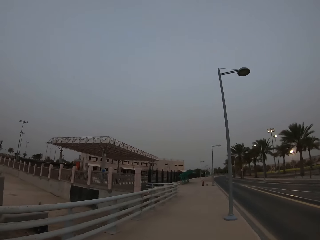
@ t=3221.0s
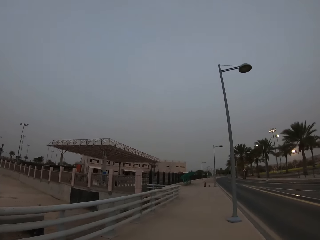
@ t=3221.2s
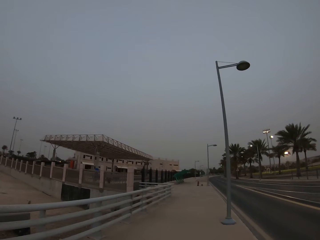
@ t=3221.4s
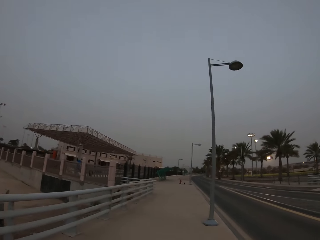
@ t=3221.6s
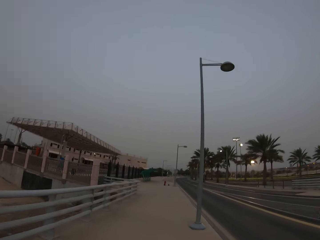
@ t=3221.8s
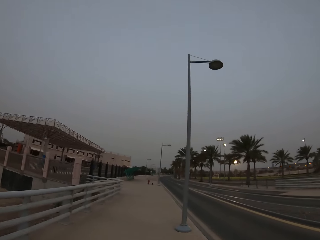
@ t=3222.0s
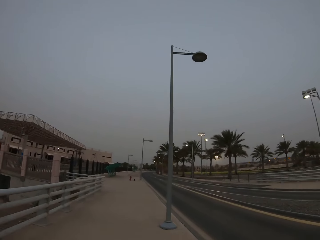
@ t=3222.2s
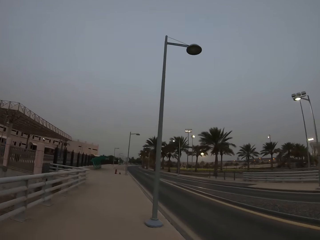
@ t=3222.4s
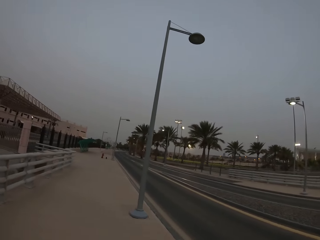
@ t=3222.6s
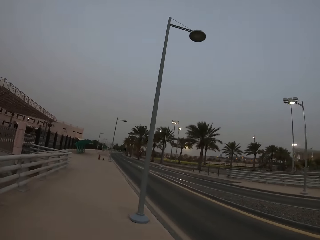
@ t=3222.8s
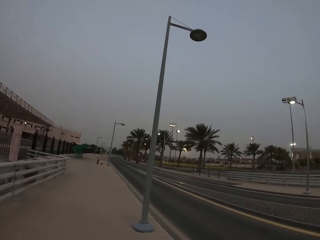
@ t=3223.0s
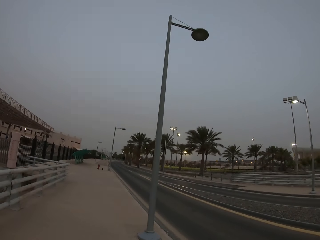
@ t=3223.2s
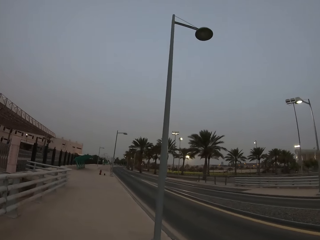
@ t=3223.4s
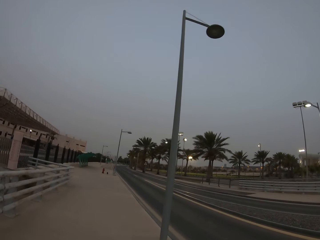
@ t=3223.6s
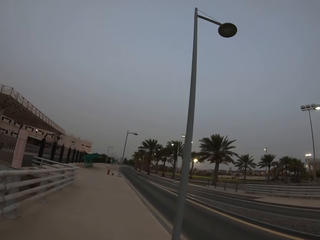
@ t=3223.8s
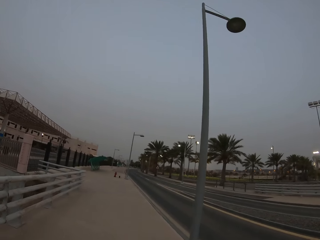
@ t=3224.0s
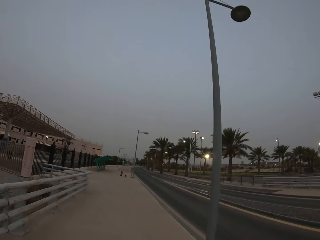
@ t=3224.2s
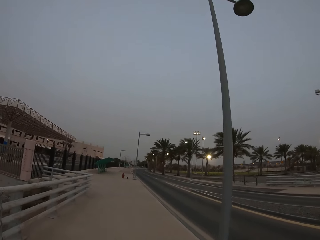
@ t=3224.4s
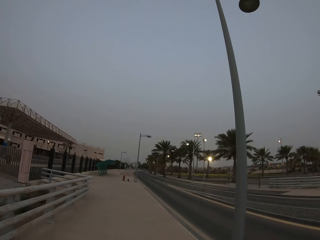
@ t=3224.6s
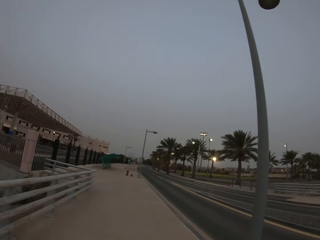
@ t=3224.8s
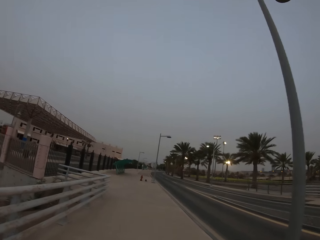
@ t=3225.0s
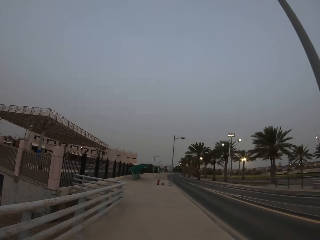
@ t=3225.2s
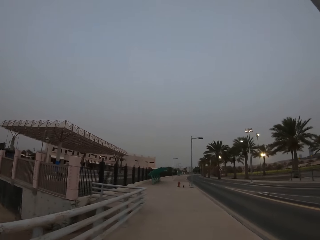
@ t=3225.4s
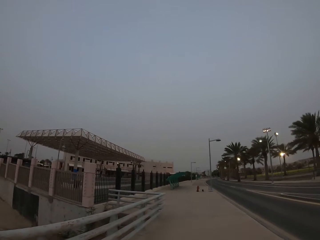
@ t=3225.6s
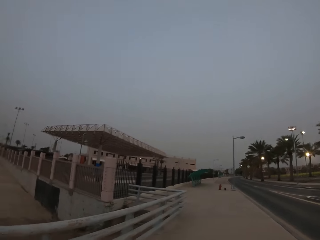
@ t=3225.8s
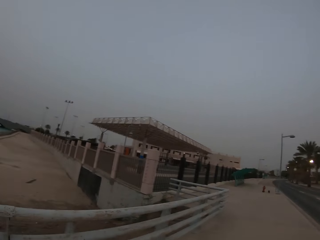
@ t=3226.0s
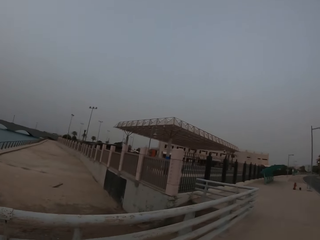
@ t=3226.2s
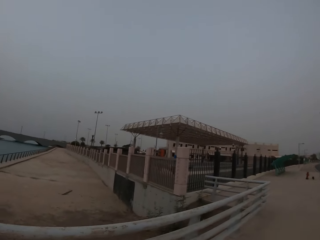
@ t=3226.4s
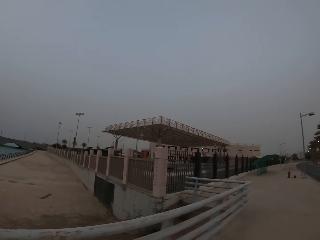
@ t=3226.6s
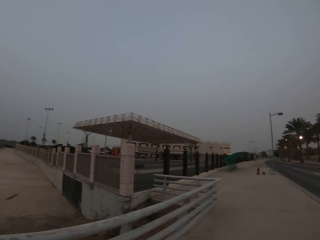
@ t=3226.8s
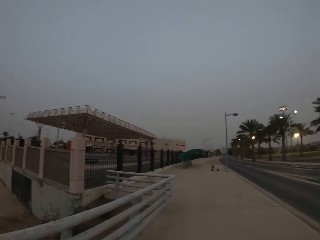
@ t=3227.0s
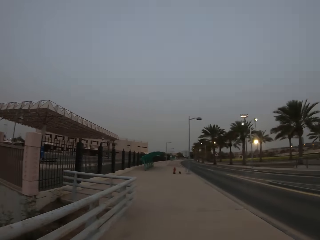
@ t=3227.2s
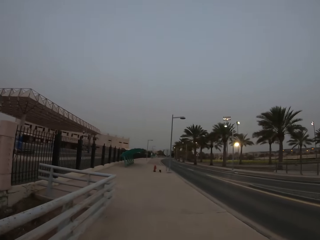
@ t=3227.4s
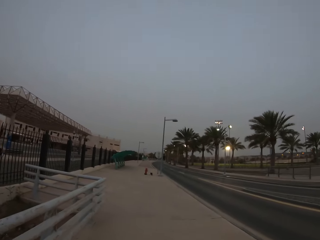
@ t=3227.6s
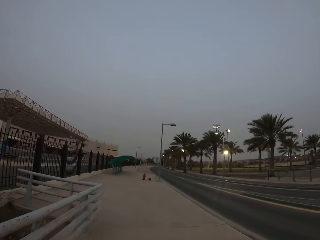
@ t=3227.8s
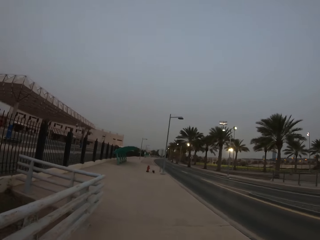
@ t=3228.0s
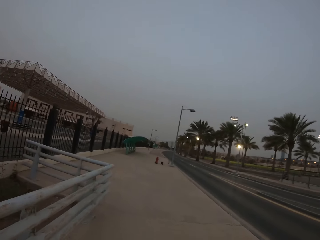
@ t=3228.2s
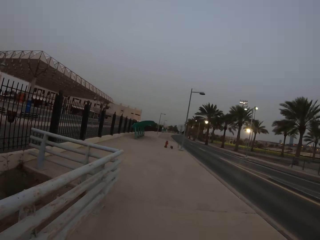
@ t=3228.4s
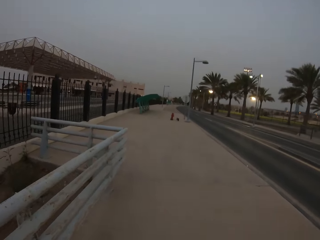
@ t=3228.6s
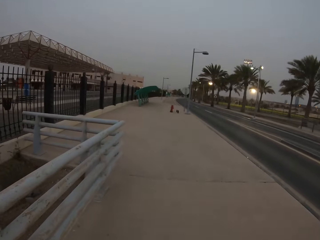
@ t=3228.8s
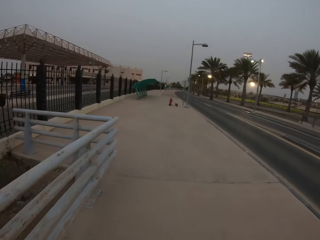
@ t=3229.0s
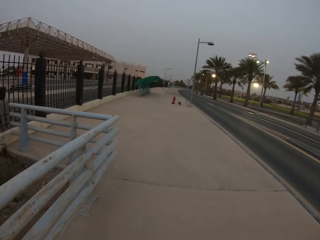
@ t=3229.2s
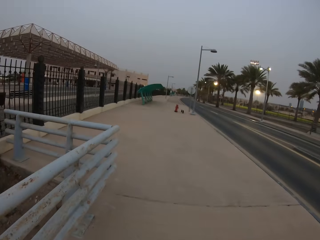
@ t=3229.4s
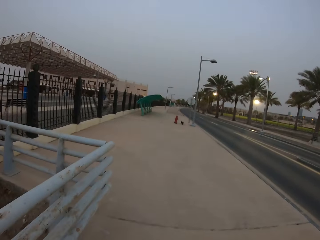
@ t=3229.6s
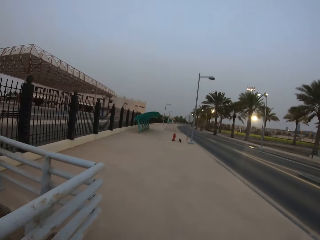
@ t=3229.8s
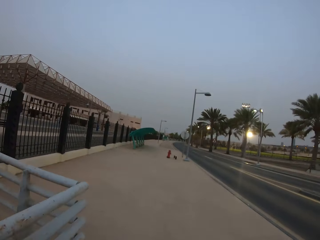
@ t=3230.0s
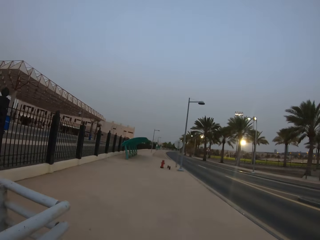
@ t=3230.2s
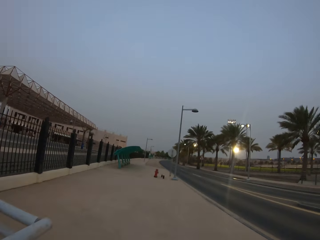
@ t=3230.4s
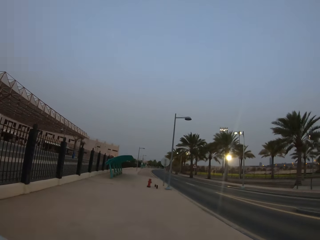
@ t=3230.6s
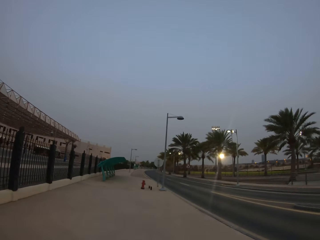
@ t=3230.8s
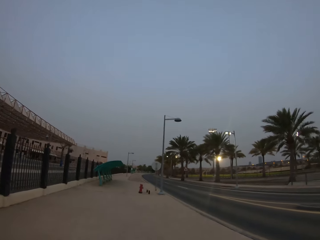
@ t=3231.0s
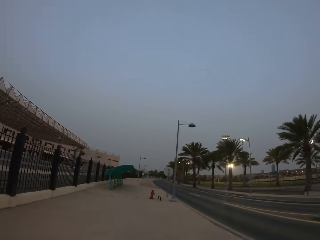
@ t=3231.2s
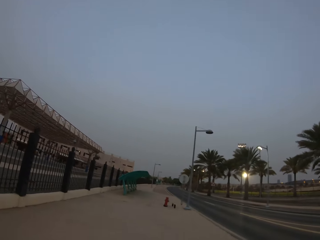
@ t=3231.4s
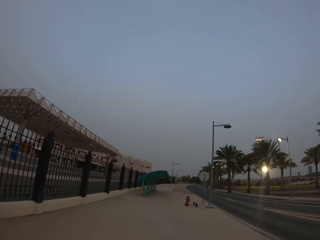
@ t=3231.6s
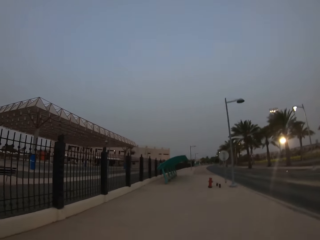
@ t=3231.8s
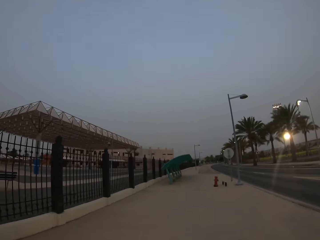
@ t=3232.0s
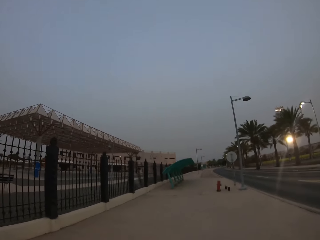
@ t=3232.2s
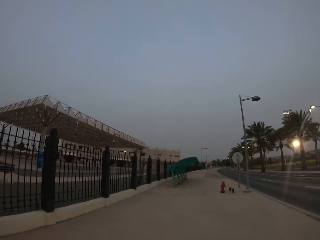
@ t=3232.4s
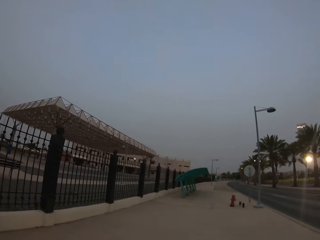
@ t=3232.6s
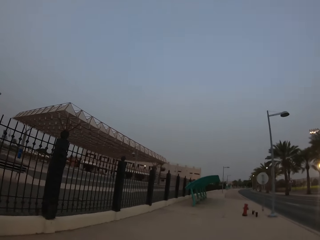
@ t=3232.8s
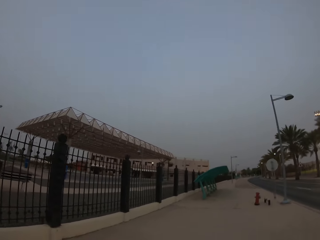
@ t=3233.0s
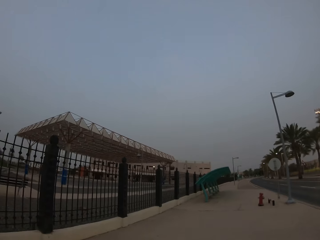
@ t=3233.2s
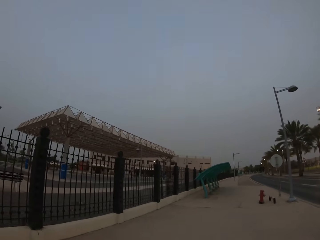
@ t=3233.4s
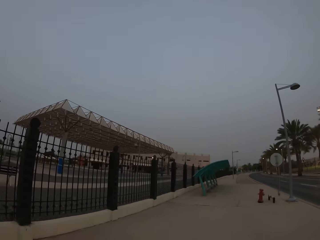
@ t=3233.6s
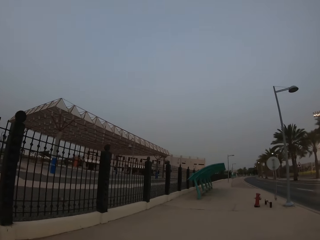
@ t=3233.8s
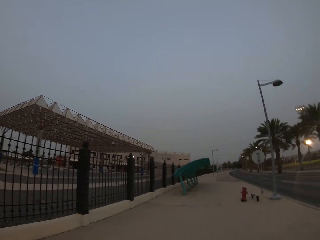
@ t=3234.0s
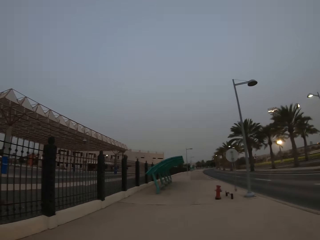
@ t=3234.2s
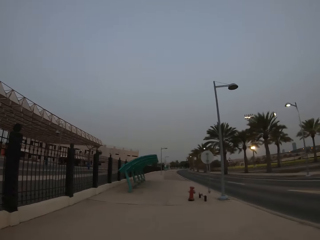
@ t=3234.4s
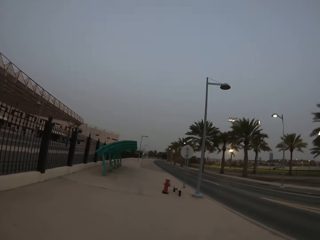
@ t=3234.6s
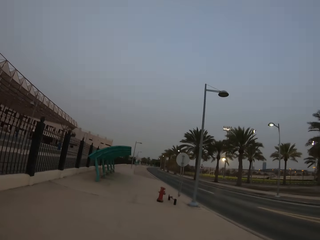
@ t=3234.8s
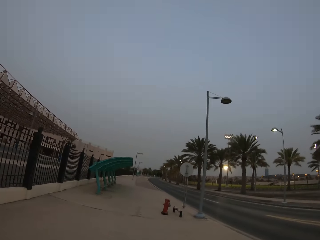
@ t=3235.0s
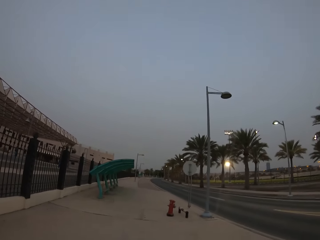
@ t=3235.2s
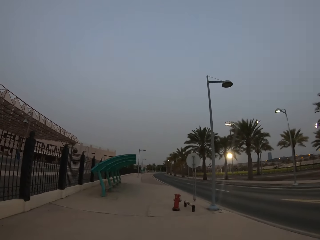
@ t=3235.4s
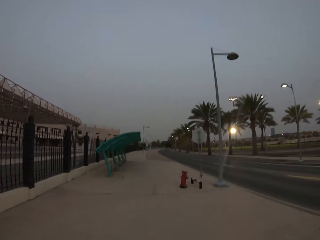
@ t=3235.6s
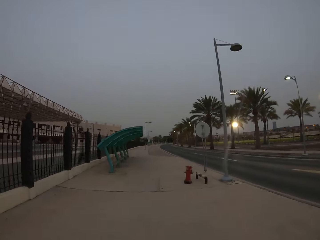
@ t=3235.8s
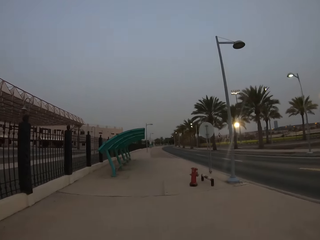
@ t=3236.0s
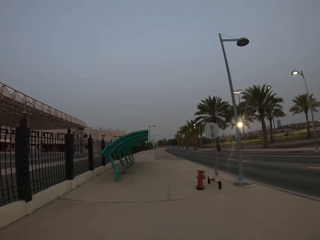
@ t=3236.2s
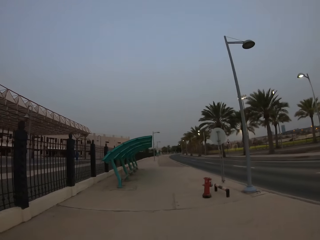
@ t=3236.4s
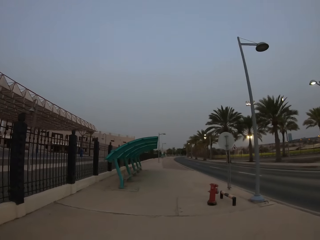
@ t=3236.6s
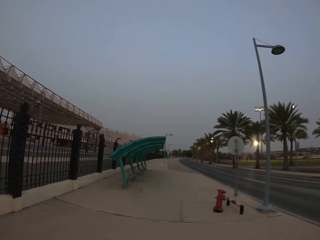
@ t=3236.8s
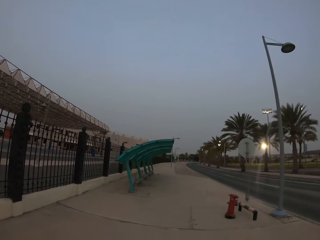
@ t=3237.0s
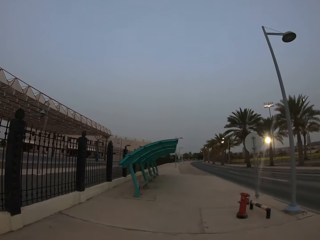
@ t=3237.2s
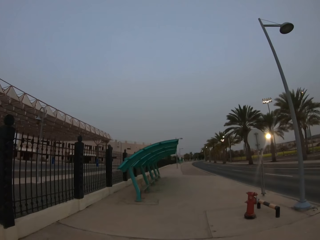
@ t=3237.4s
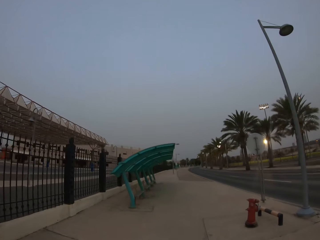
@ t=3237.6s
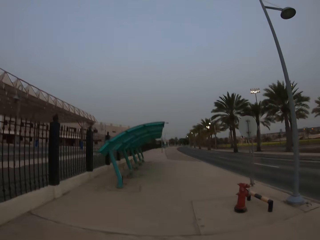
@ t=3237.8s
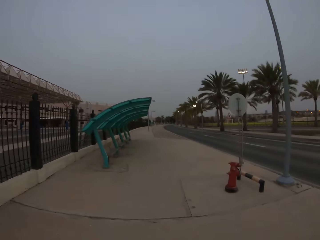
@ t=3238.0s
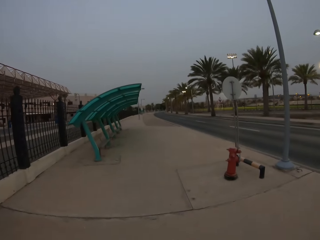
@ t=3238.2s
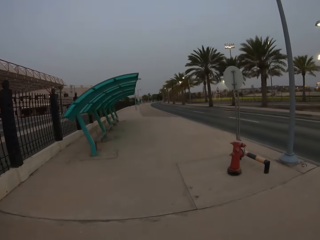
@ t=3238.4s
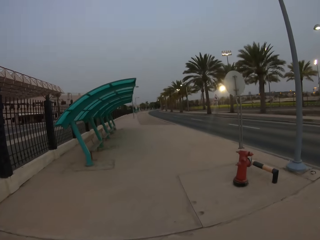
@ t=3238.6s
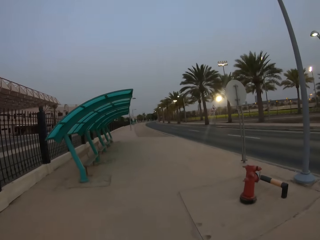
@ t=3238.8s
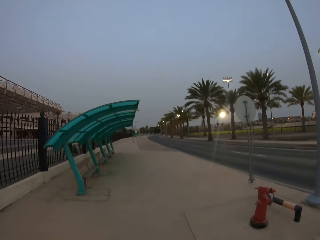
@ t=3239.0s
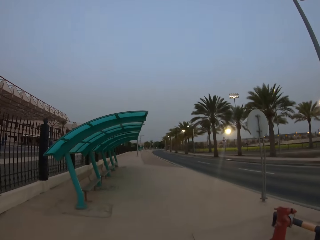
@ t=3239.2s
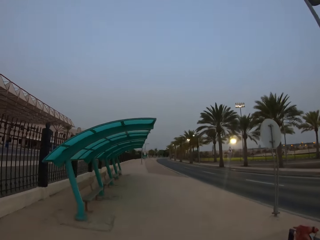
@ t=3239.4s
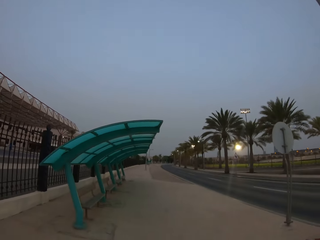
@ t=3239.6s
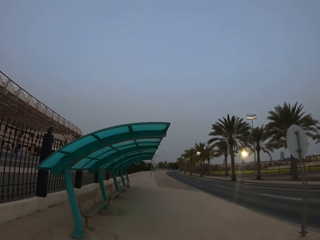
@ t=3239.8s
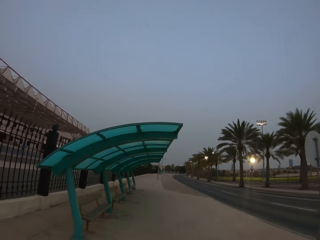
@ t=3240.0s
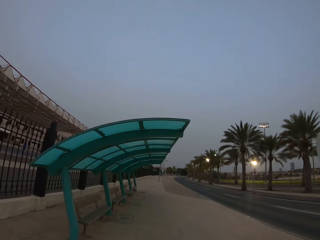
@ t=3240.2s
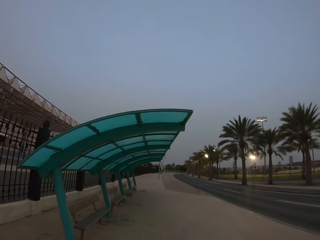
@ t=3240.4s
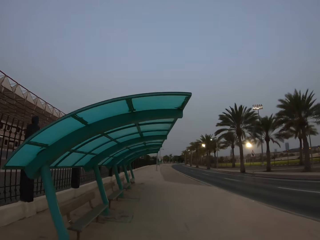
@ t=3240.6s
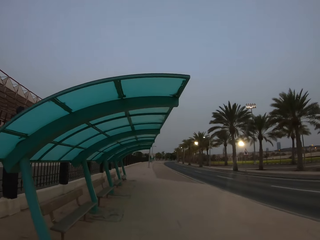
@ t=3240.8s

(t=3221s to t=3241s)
The camera wearer looks around. They walk around. They look around. They walk around.

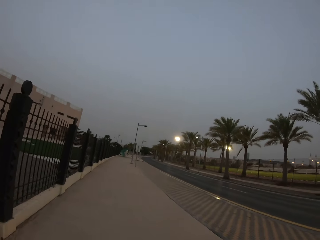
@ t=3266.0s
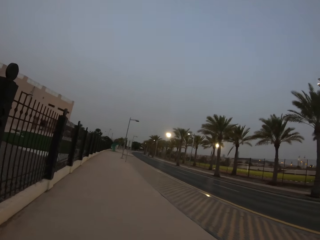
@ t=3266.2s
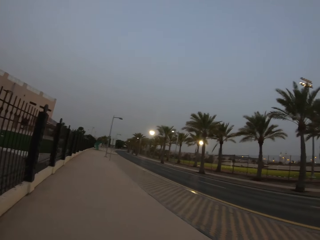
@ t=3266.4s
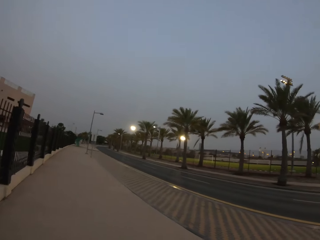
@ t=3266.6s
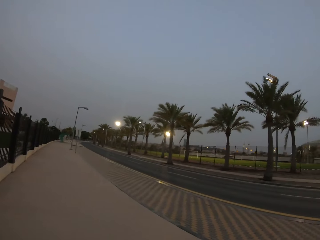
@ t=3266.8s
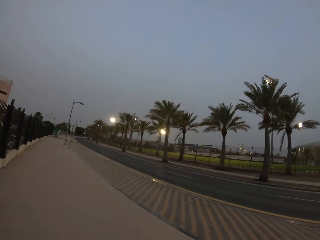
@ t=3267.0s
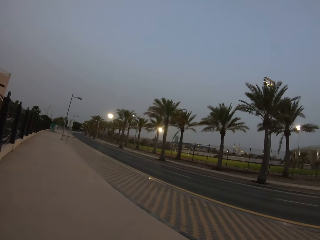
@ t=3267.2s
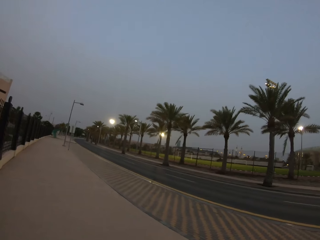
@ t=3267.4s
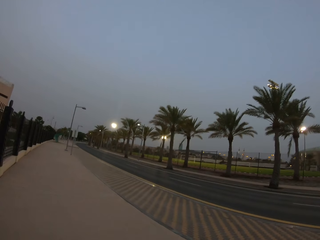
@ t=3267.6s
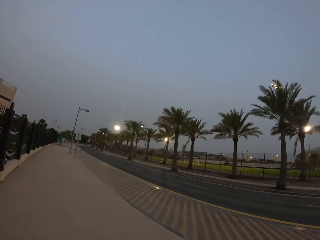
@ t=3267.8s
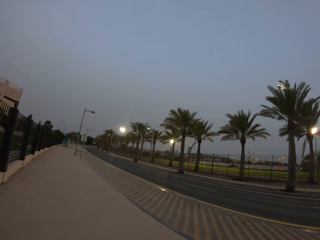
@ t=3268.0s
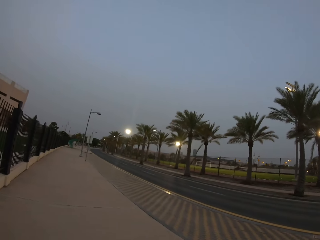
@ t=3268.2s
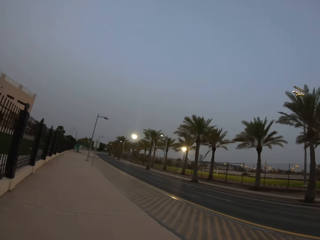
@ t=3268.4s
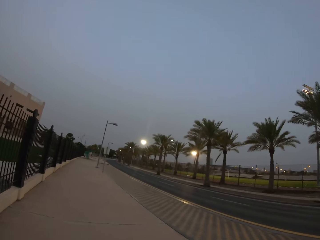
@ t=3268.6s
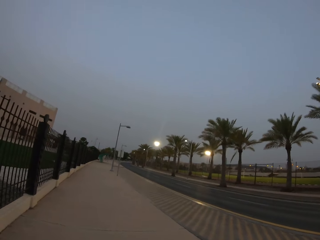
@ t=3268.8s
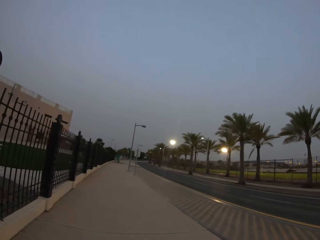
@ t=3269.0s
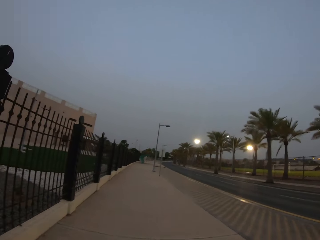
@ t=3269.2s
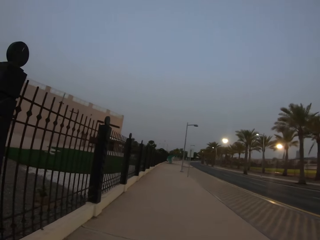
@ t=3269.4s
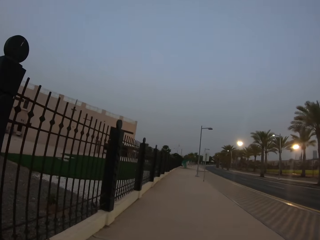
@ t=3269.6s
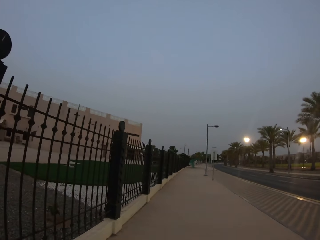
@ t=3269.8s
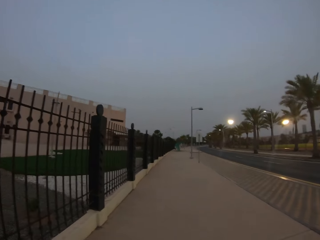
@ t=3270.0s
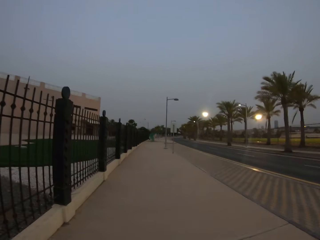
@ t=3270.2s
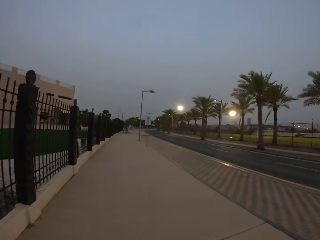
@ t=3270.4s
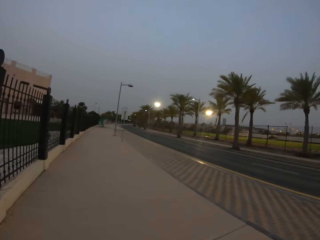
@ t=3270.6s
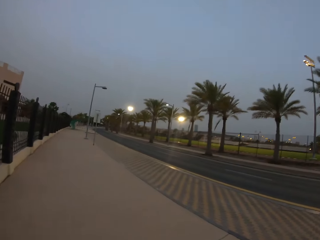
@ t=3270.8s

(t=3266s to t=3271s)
The camera wearer looks around and walks around.
